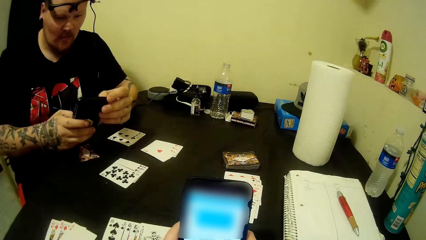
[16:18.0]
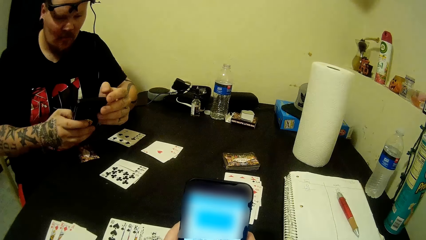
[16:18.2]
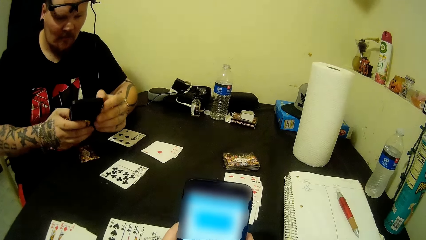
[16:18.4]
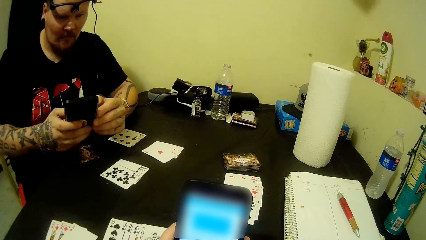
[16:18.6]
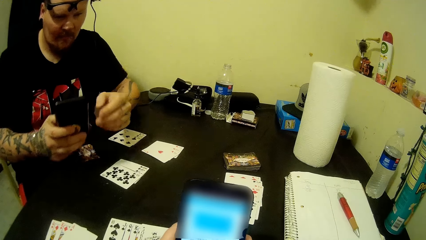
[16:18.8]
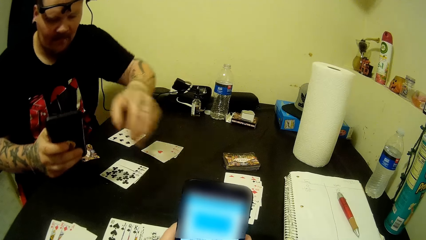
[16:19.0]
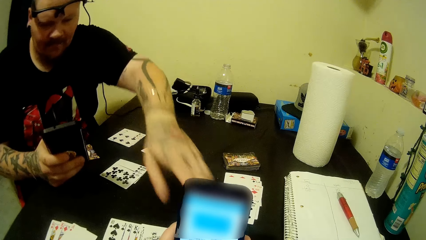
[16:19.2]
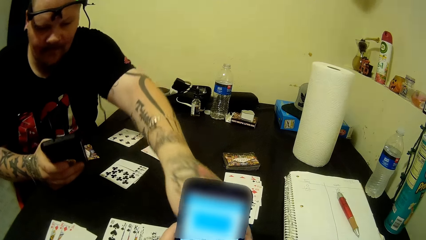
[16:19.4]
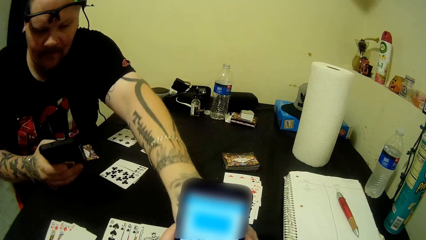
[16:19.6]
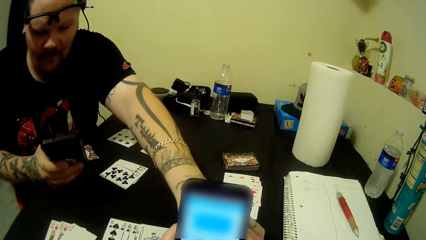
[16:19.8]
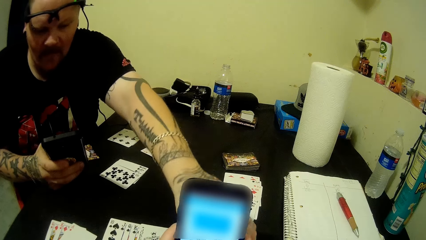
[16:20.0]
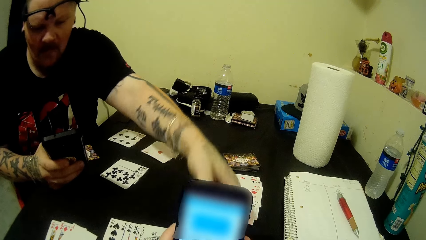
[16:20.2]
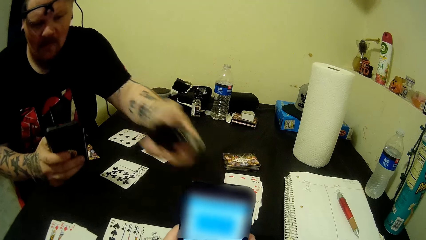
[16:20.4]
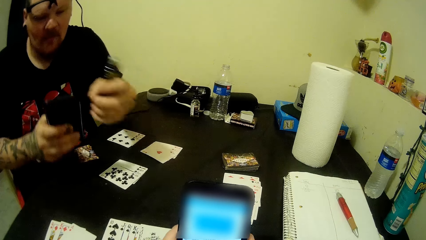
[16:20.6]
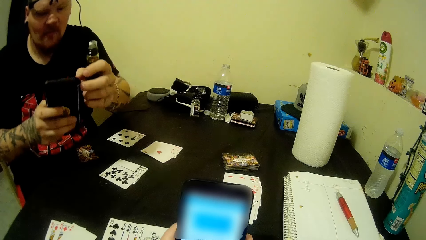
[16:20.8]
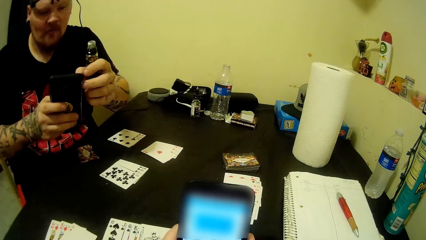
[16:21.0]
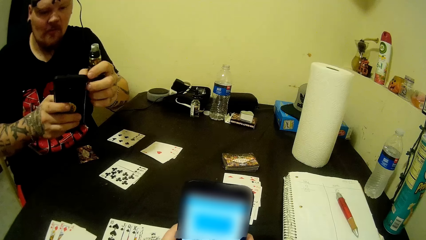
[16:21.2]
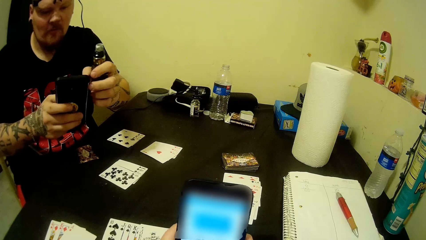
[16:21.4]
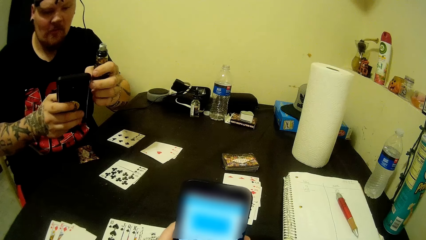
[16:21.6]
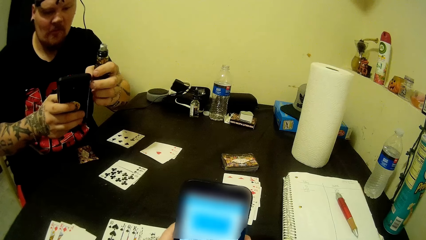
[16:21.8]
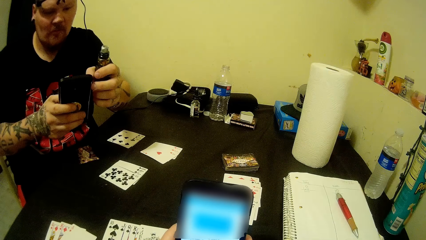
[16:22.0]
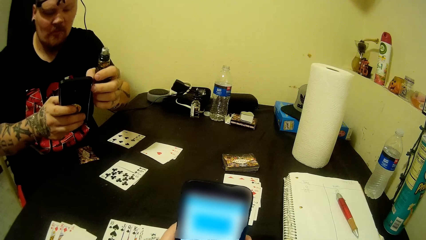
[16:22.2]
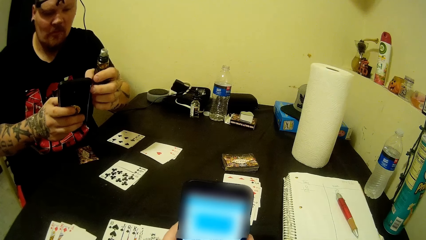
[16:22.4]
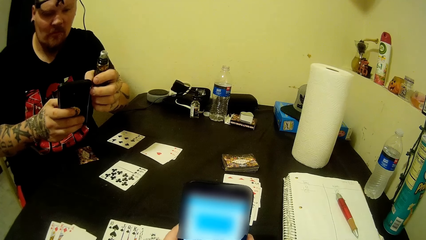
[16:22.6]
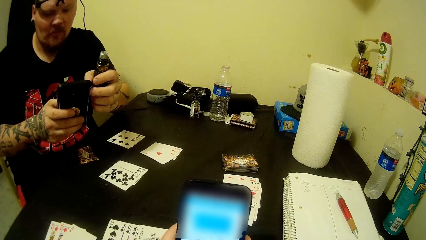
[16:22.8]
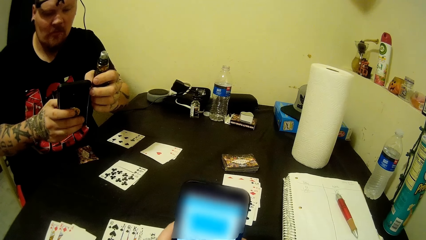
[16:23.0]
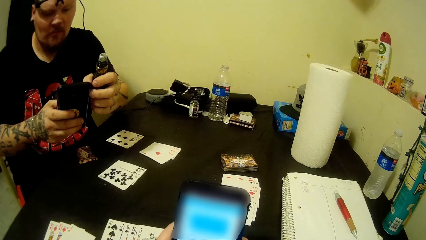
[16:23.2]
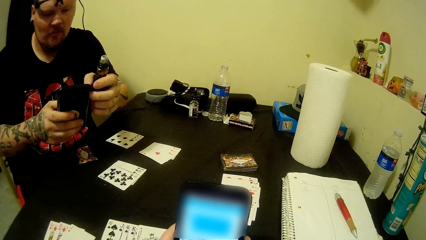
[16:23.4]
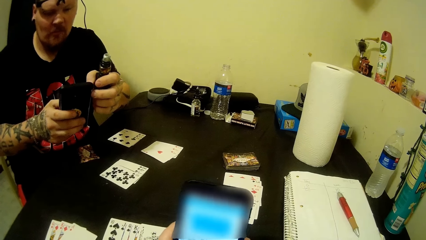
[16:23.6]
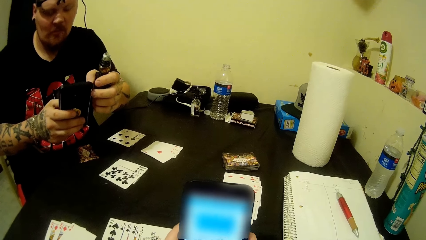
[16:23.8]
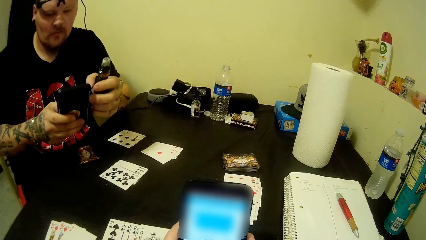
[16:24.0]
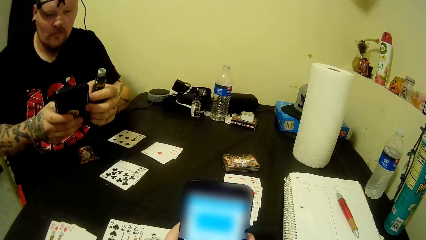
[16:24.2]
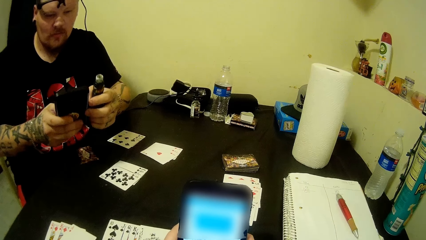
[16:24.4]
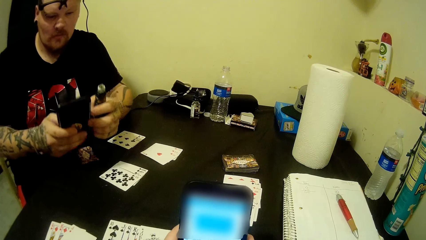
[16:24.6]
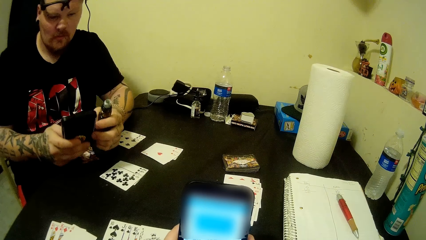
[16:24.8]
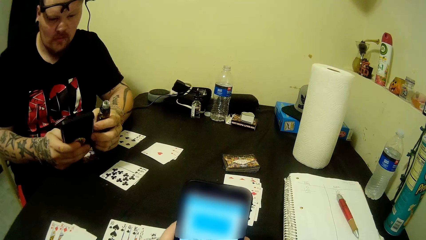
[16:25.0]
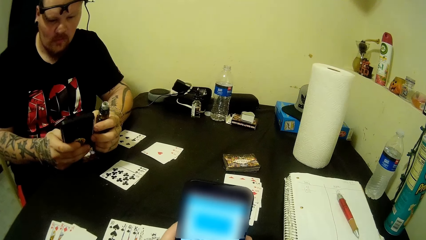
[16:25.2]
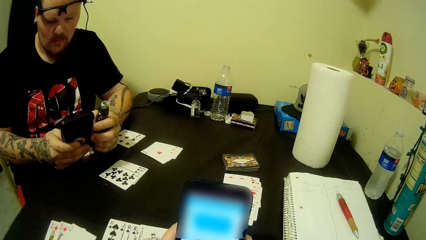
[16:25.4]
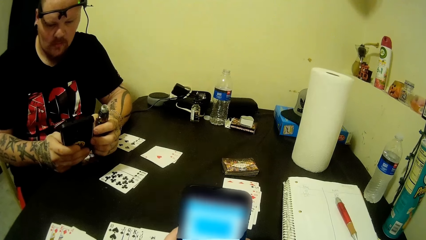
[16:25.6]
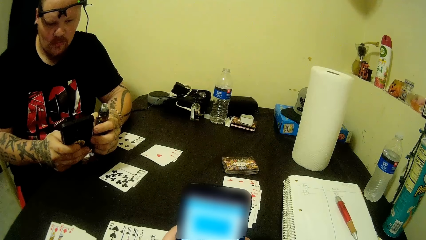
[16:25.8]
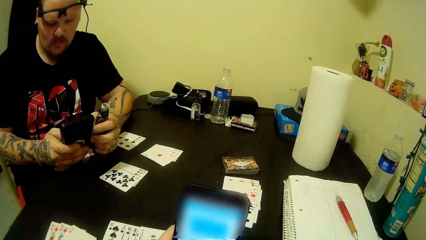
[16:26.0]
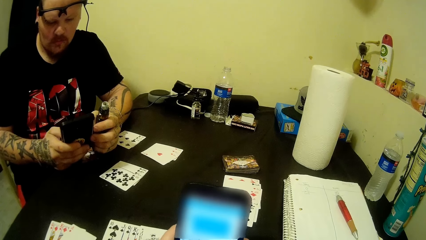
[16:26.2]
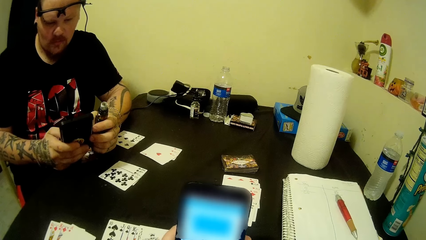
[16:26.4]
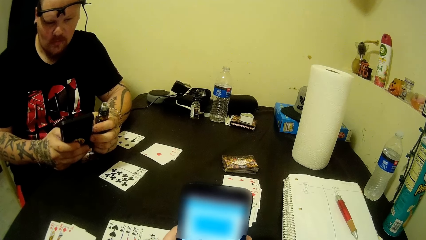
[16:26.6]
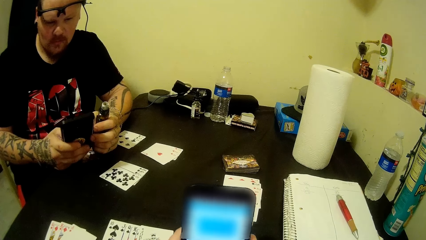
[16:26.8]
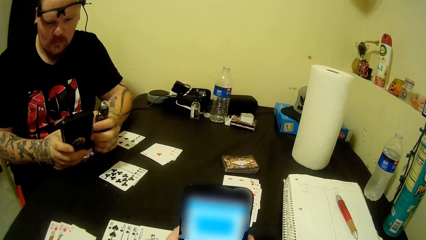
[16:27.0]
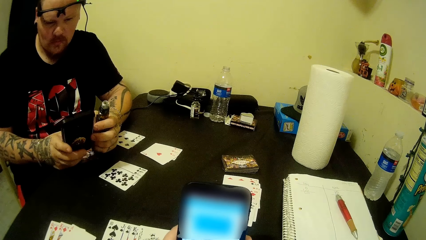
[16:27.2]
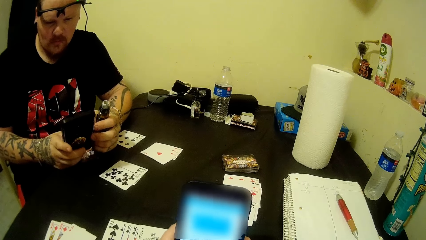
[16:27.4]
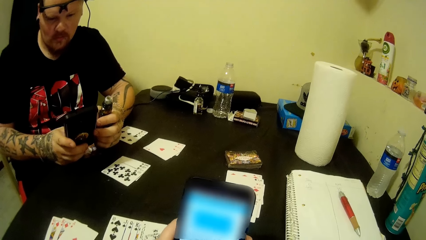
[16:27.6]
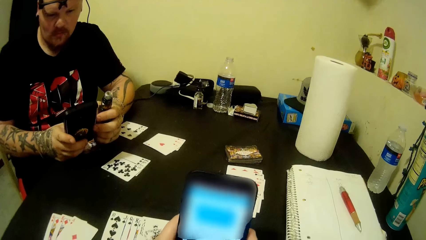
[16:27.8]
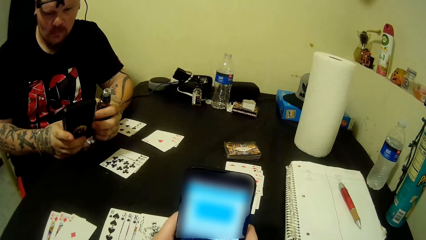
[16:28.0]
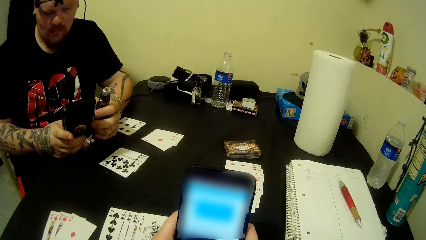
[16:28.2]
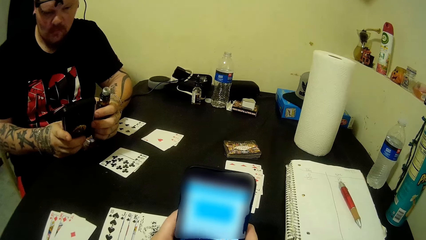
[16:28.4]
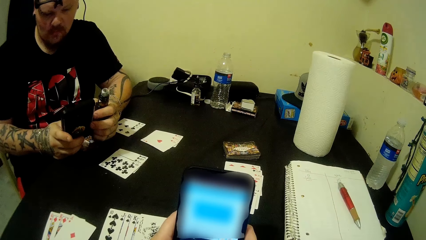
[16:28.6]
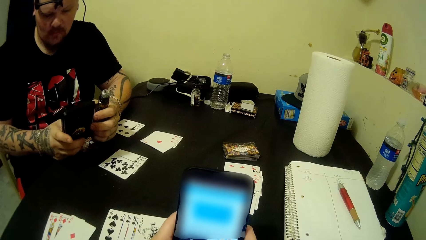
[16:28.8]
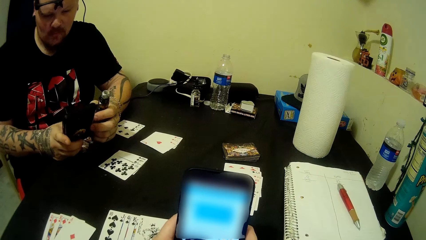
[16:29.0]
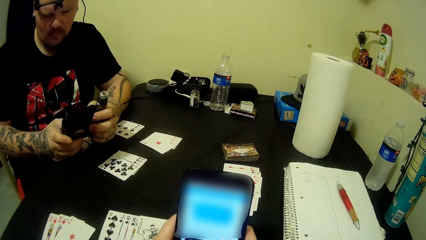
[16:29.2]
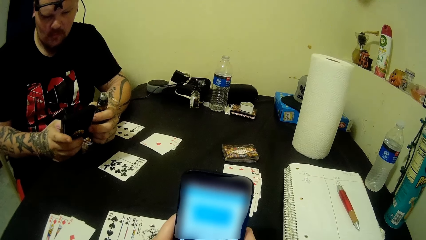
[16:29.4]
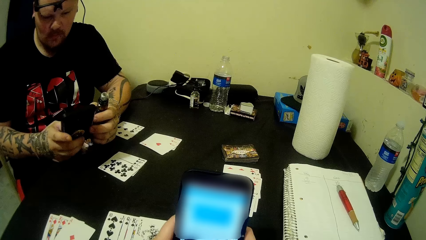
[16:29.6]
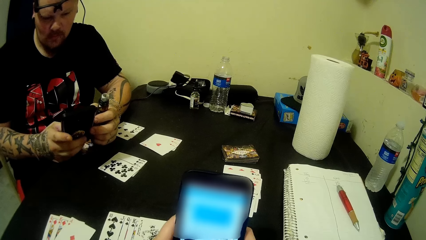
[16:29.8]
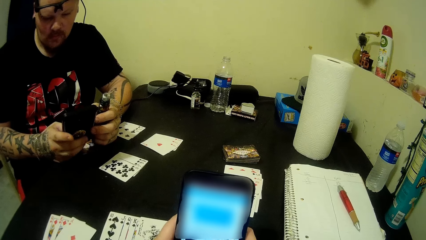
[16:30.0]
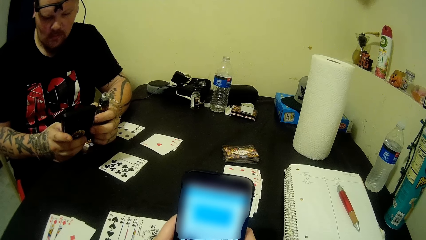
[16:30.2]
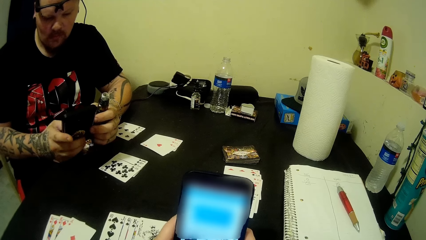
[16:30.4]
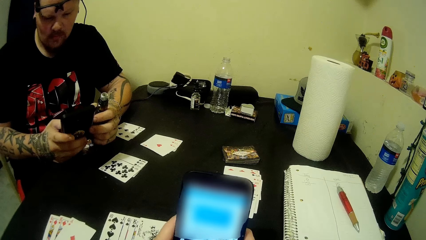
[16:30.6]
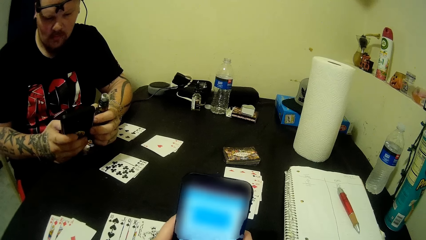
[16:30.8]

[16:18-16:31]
A man picks up the smoke pipe or viper from the table. The man holds the viper. The camera wearer scrolls on the phone.

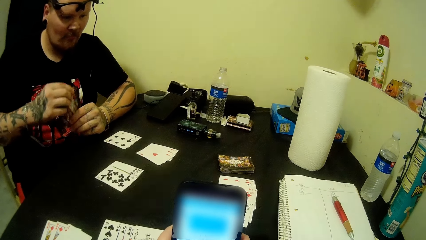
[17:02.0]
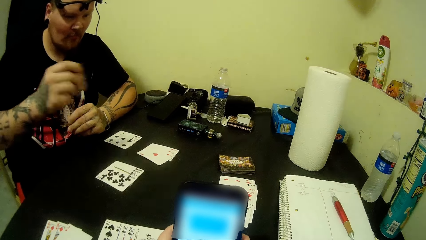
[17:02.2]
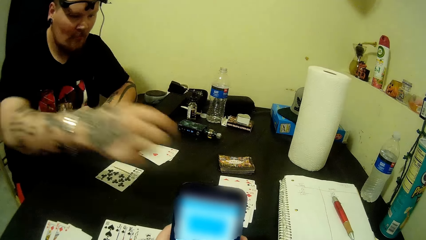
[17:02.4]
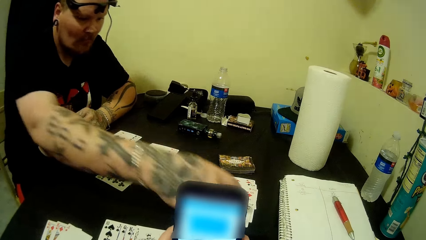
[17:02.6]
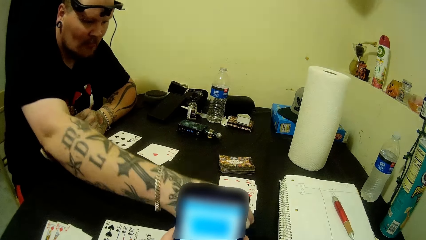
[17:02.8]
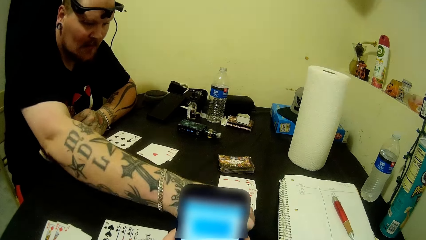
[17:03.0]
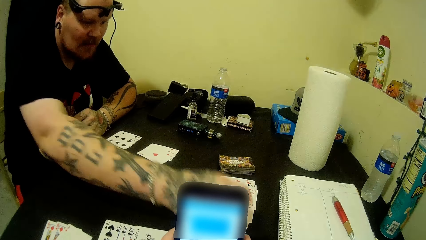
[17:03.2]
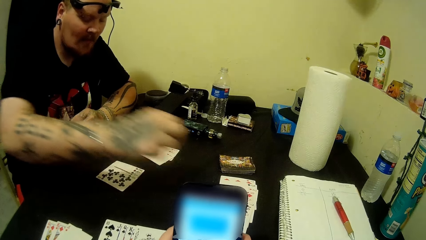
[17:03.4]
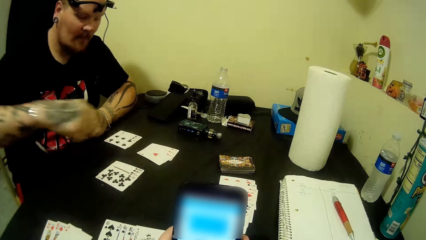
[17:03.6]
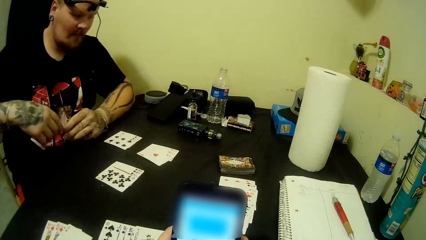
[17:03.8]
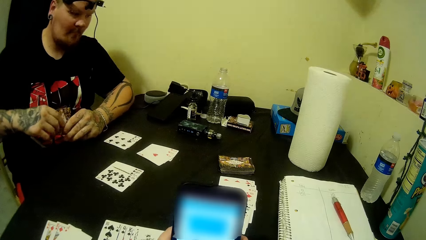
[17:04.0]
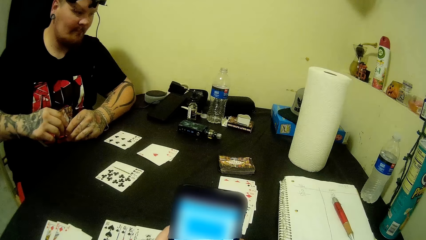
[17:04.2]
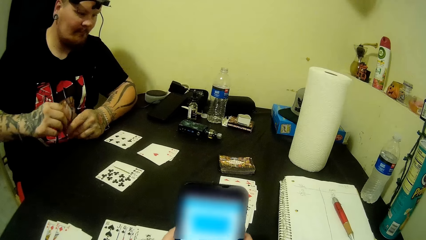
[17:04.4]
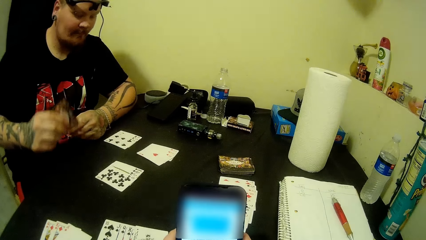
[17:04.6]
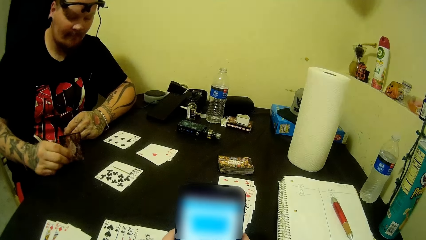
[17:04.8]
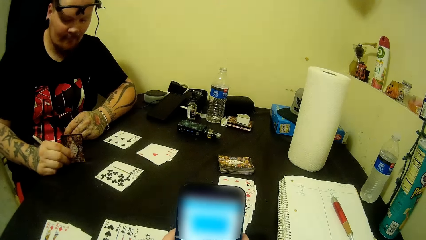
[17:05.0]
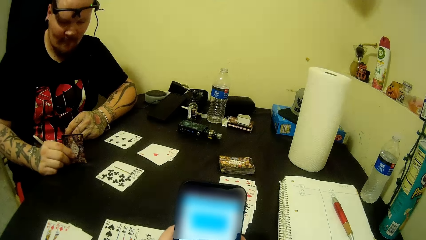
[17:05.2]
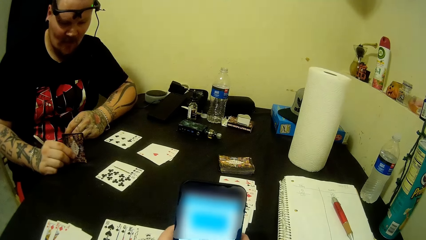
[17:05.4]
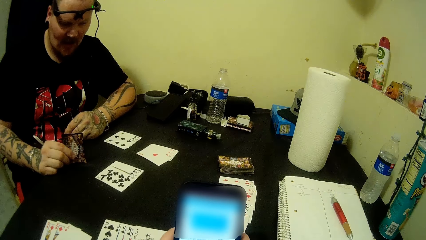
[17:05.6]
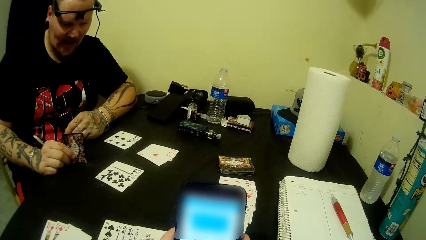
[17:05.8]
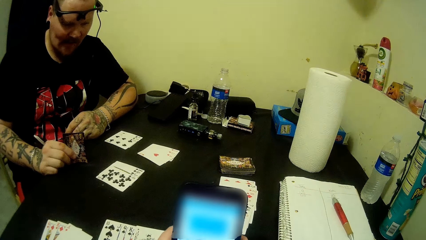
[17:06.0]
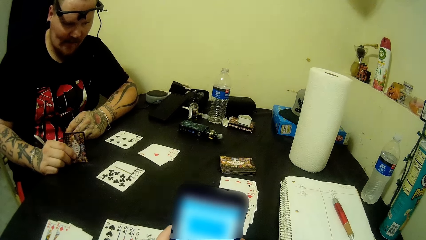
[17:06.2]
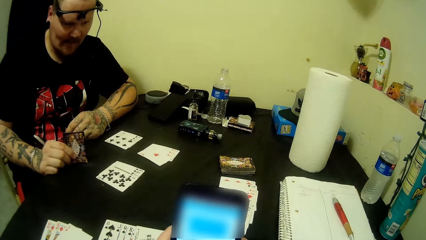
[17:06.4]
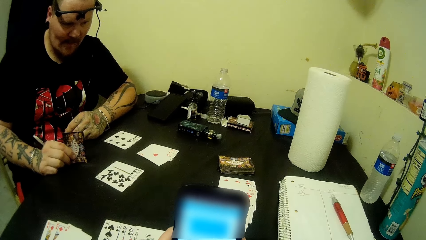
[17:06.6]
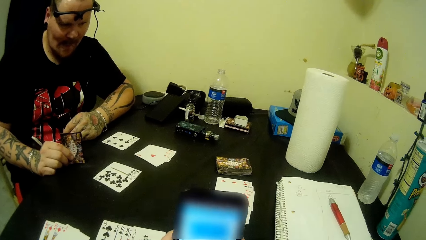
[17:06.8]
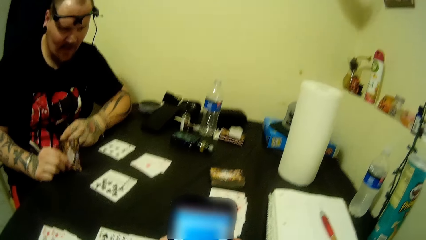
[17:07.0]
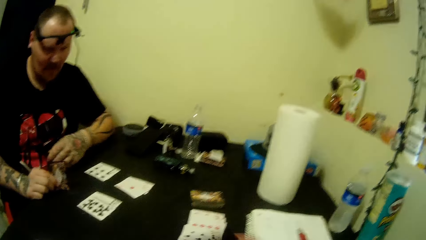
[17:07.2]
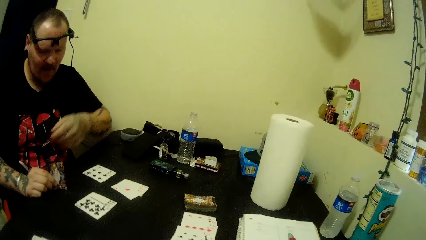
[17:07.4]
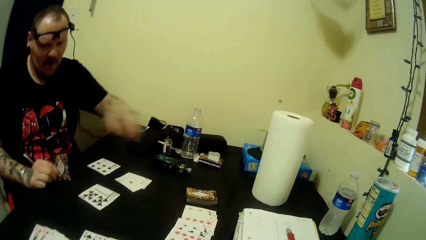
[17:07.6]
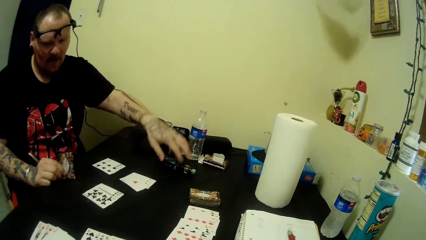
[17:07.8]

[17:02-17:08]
A man picks a card from the other cards.
